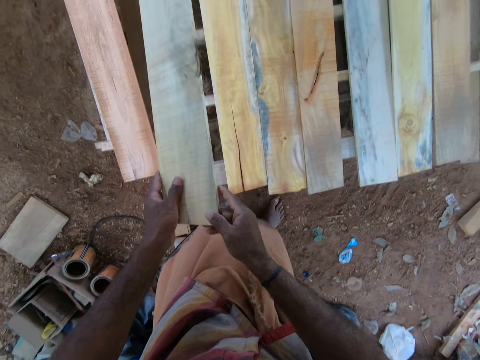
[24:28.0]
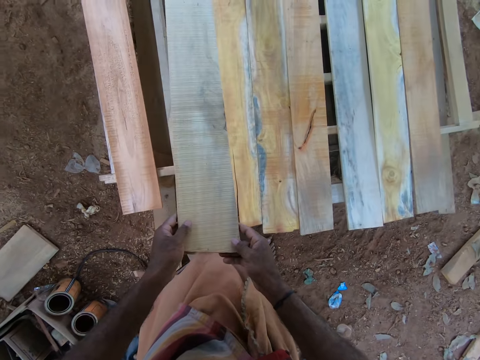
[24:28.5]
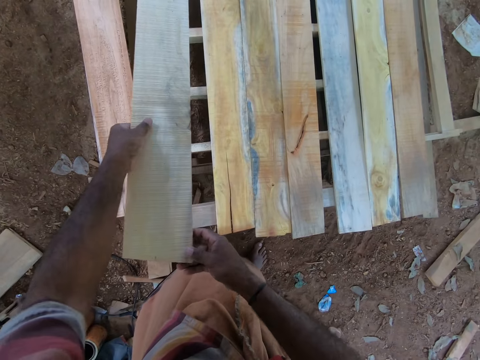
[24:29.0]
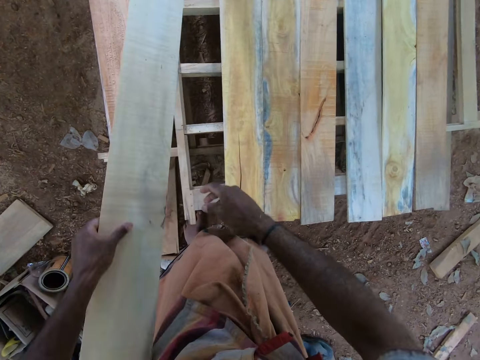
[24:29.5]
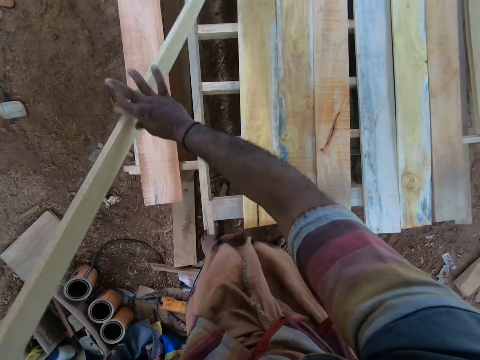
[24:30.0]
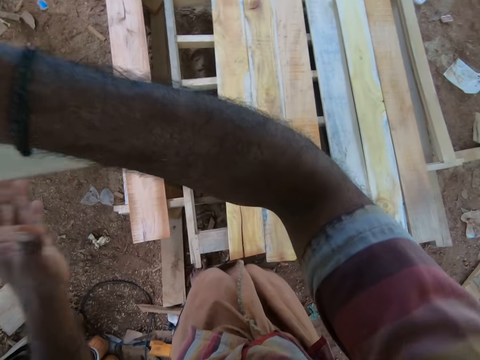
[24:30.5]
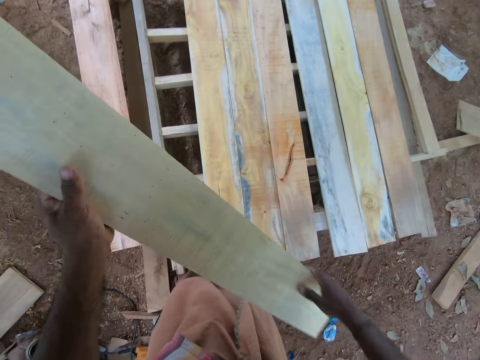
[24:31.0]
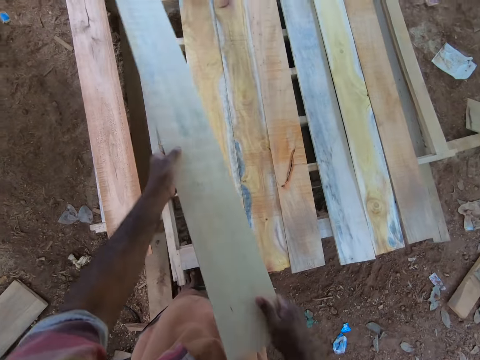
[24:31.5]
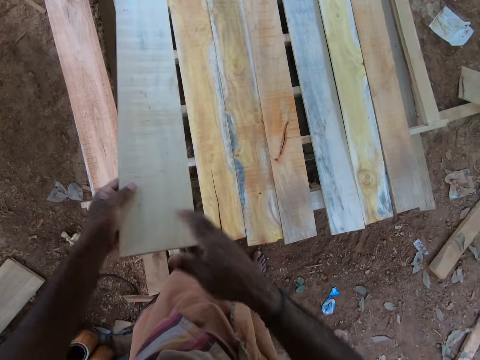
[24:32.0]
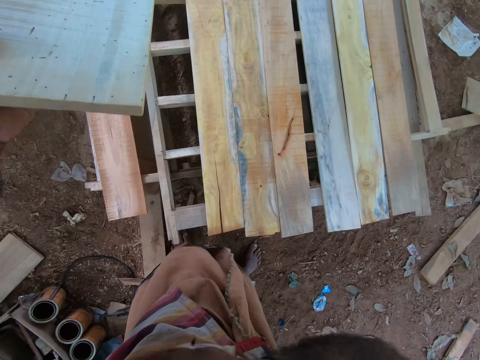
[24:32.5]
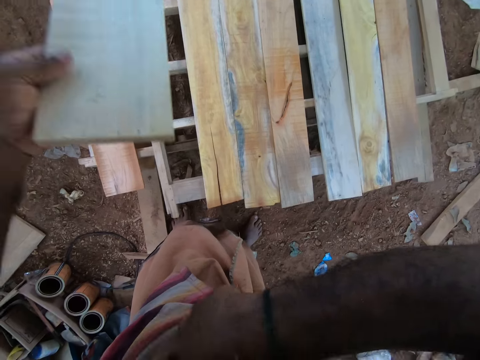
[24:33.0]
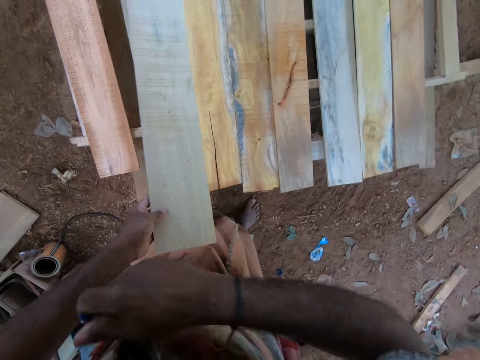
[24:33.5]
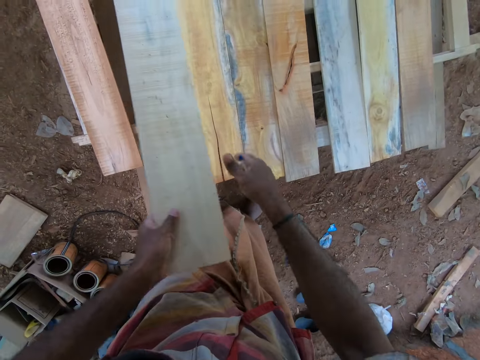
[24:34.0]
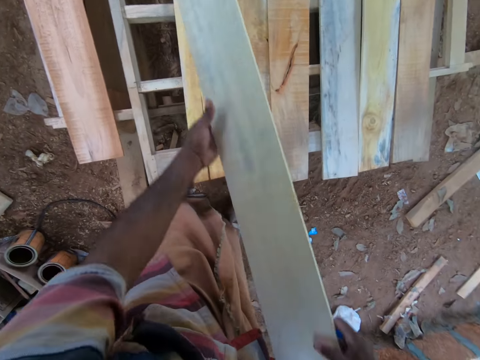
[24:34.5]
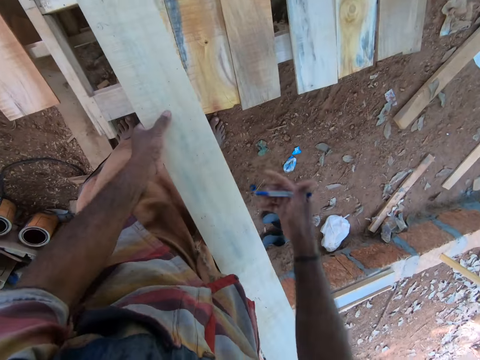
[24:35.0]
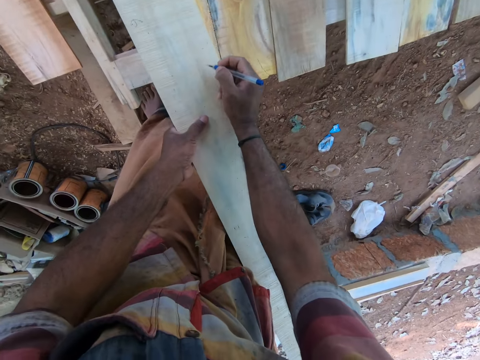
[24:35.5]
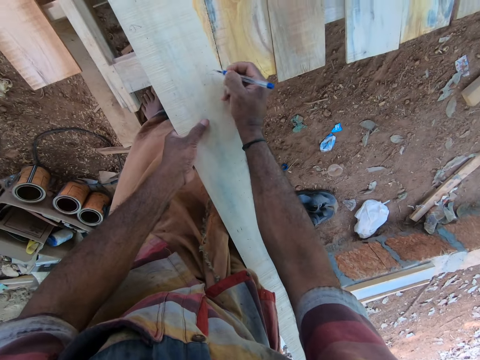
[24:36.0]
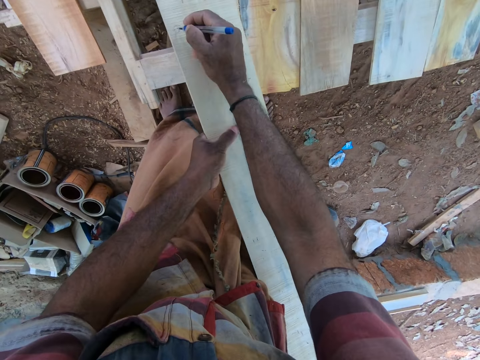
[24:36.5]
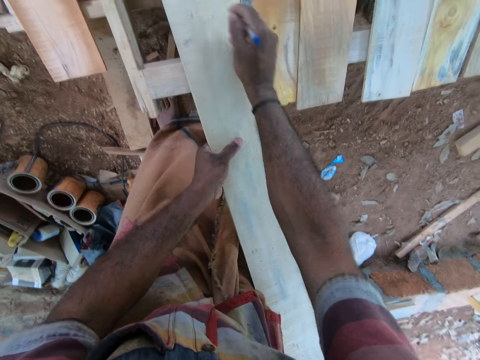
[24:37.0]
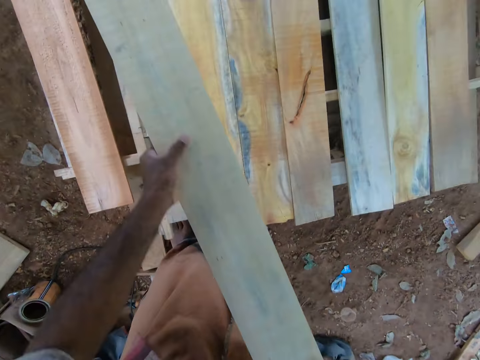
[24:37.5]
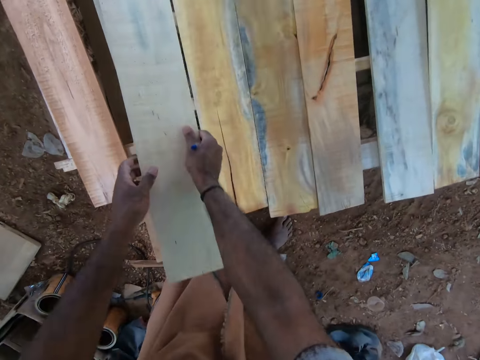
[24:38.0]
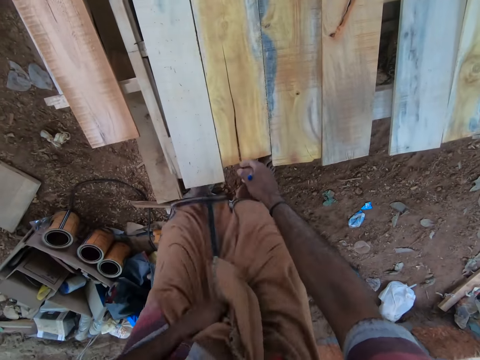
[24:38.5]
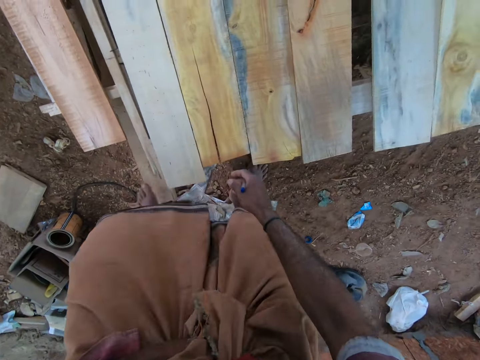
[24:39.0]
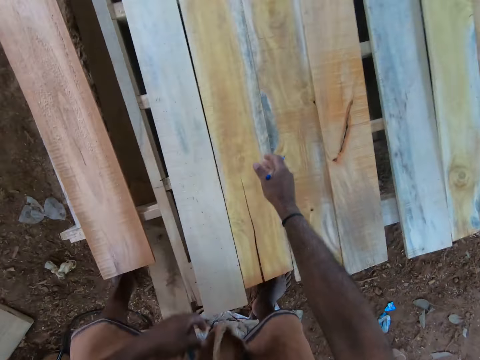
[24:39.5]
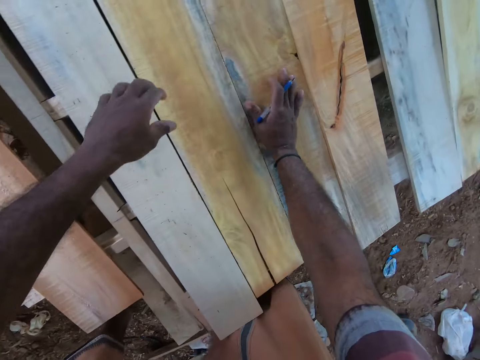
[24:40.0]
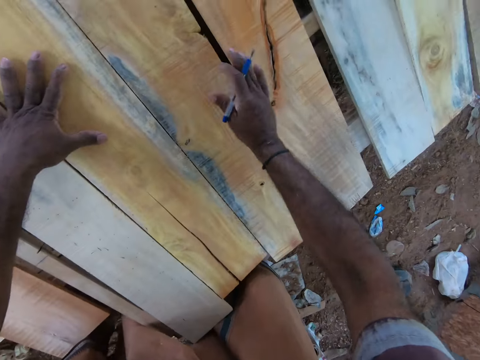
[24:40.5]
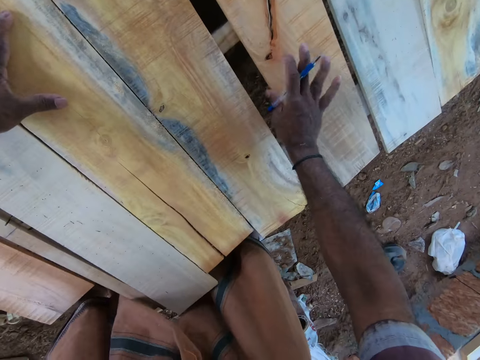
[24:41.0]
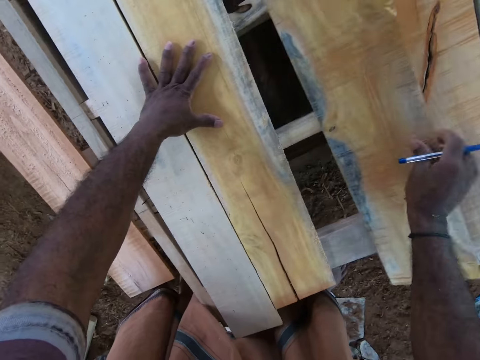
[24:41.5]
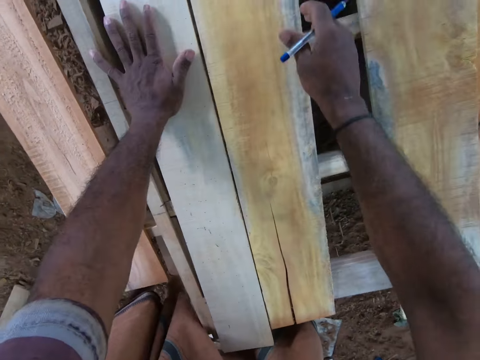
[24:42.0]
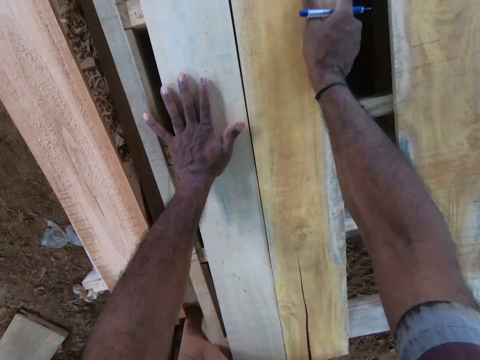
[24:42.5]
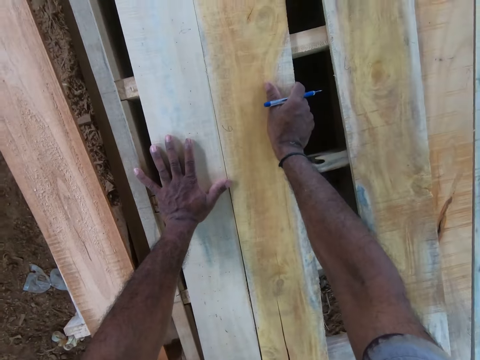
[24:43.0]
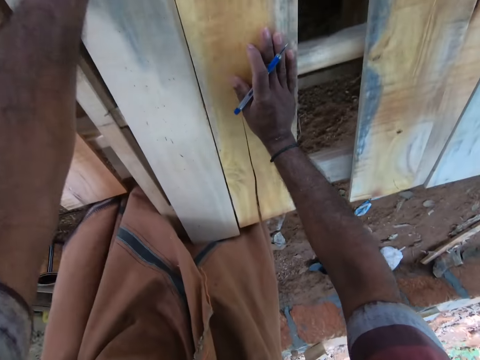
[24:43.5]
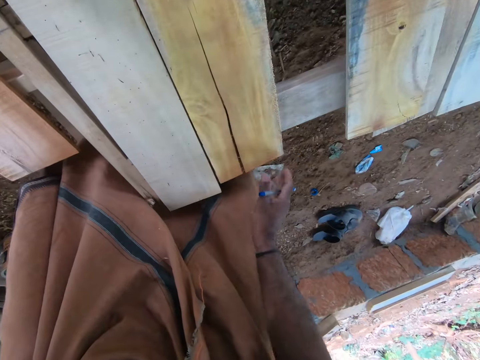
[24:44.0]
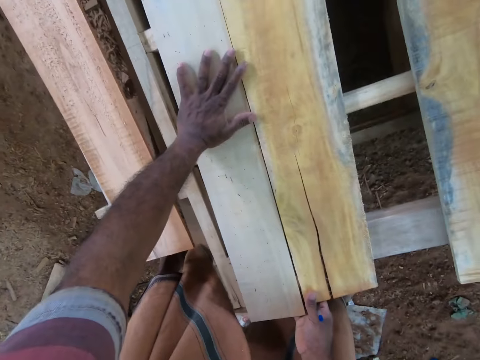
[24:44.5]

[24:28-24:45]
The camera wearer moves the plank or wood on the pallet with his left hand. He turns the wood. He raises the plank from the pallet with both hands. He places the plank on the pallet with both hands. He raises the plank on the pallet with his left hand. He picks a pen from his chest pocket with his right hand. He moves the plank from the pallet with both hands. He writes on the plank with the pen in his right hand. He drops the plank on the pallet with both hands. He adjusts the wrapper on his body with his left hand. He adjusts the woods. He places his left hand on the pallet. He arranges the planks on the pallet with his right hand.

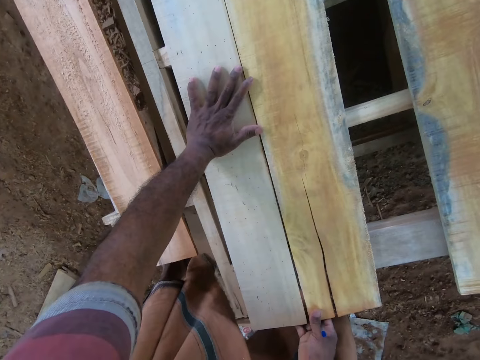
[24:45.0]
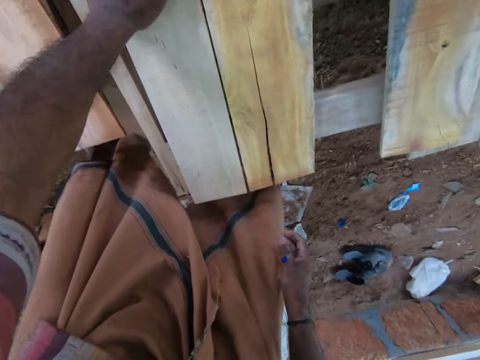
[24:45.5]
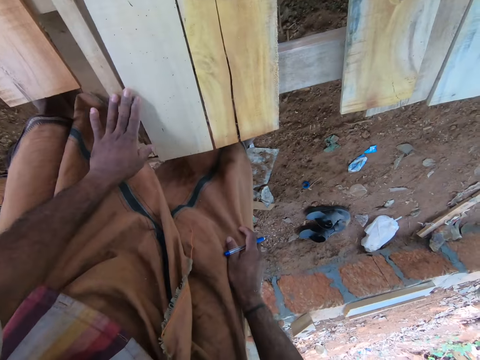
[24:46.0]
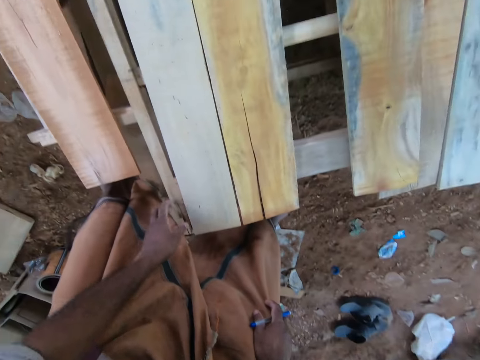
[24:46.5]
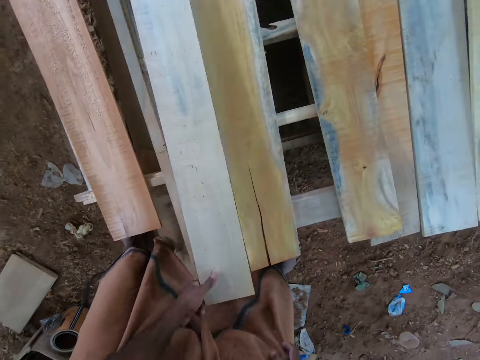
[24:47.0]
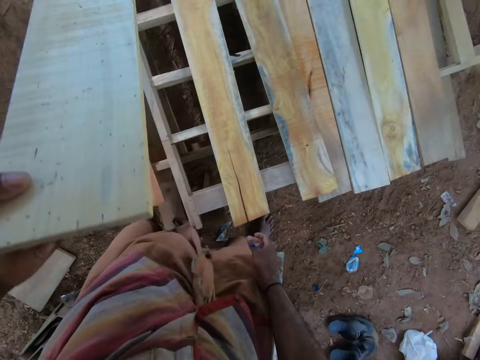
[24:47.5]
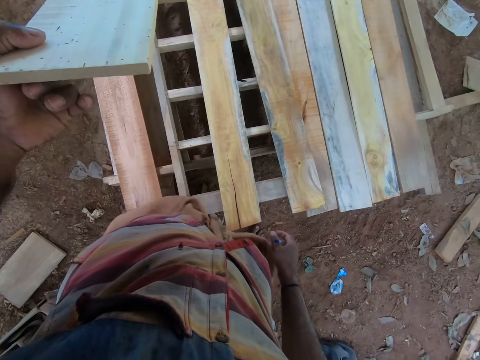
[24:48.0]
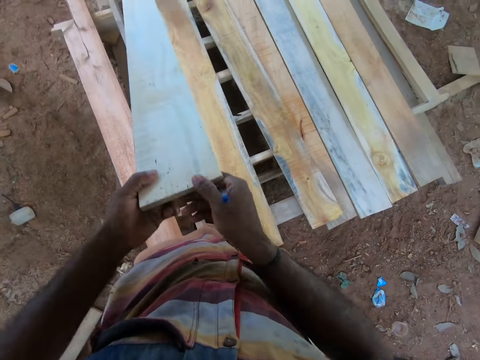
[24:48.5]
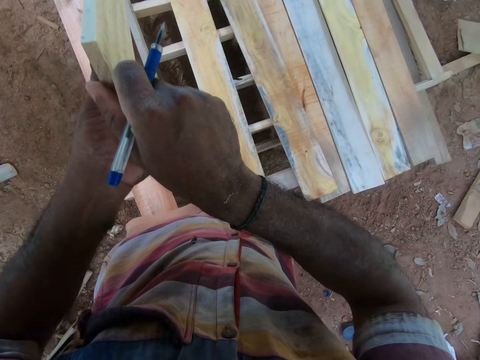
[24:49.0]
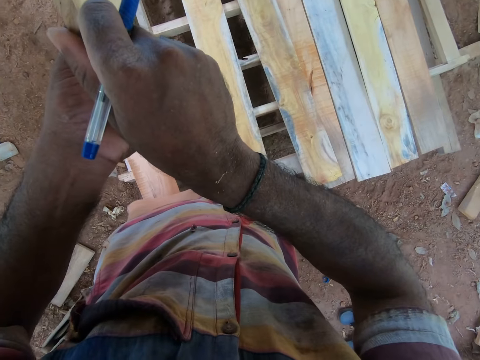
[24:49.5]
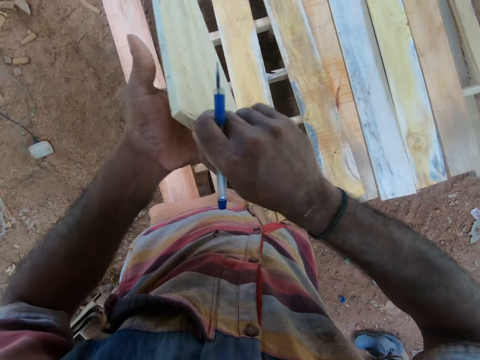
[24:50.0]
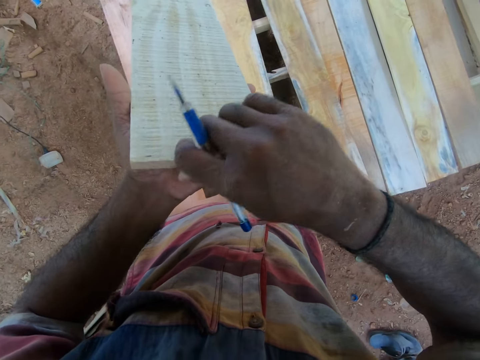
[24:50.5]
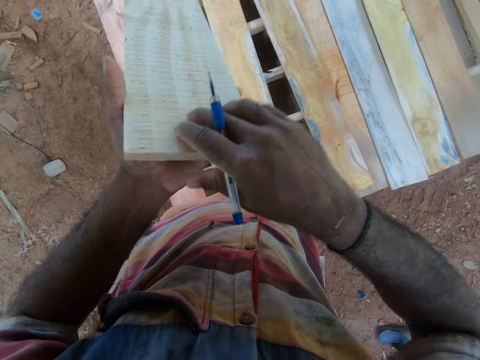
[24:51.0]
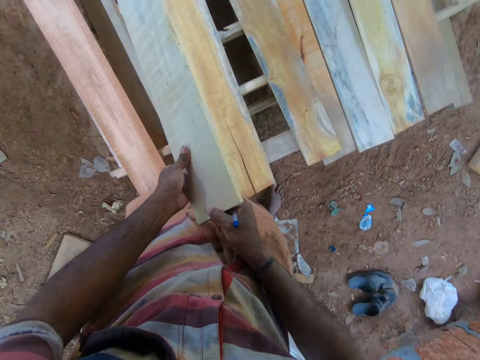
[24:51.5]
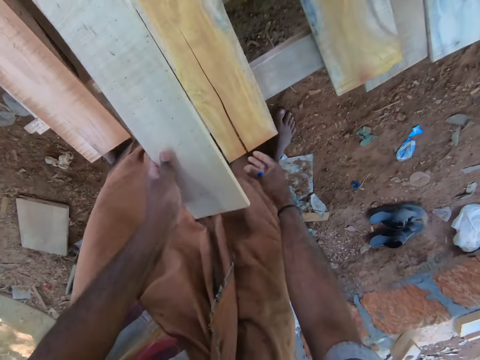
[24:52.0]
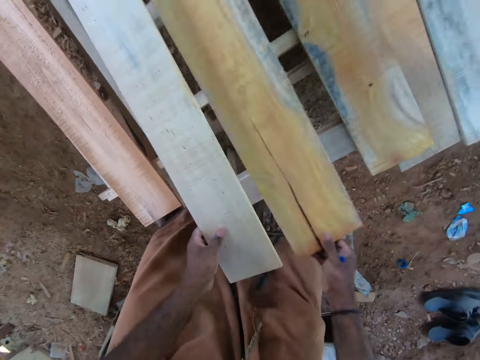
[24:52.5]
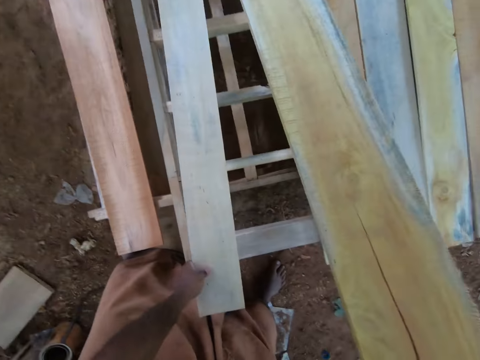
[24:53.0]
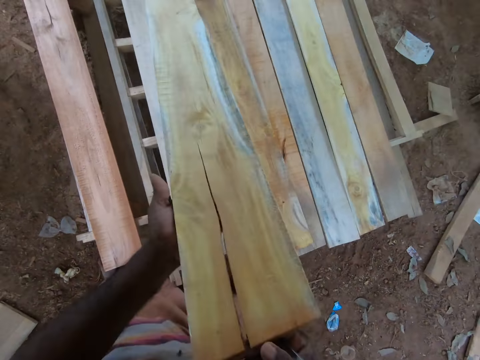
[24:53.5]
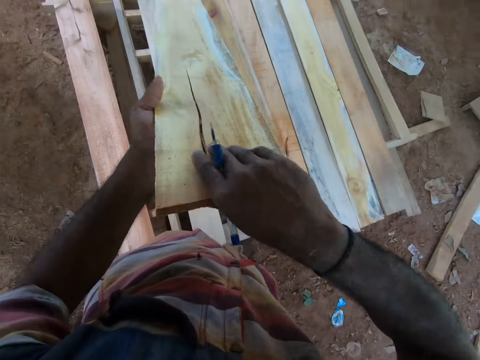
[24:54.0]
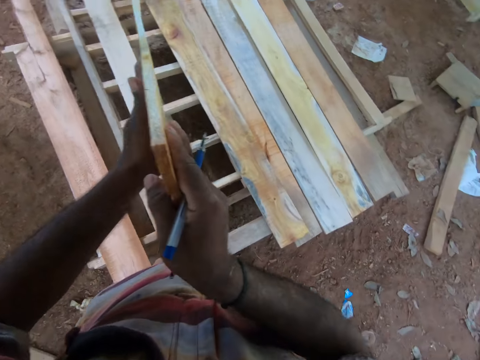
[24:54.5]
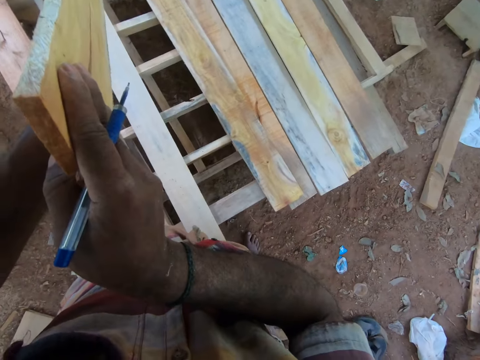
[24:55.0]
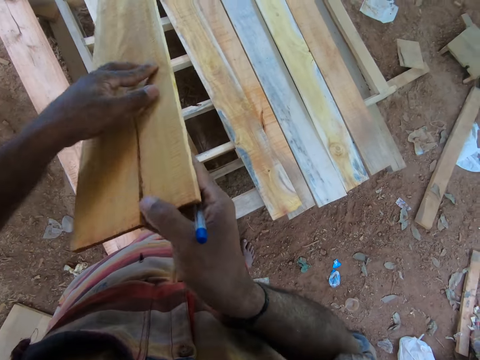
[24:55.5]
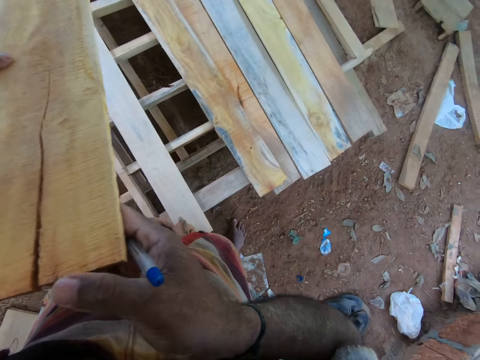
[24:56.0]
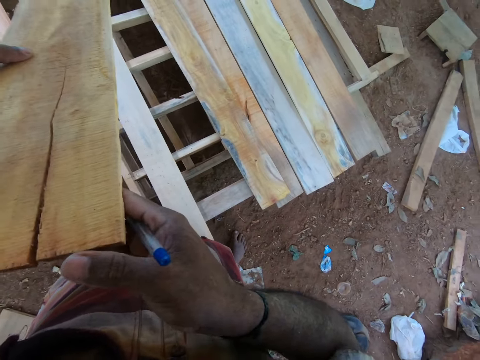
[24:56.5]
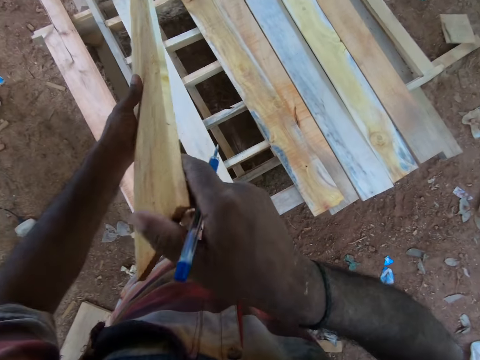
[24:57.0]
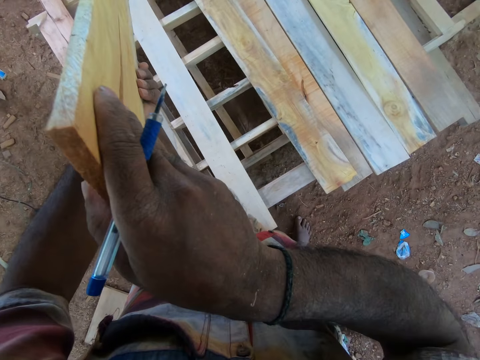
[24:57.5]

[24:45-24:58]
The camera wearer raises the plank or wood from the pallet with his left hand. He turns the plank with both hands. He inspects the wood. He drops the plank on the pallet with both hands. He picks another wood. He raises the plank from the pallet with his right hand. He inspects the wood. He raises the plank from the pallet with both hands. He turns the plank with both hands.
